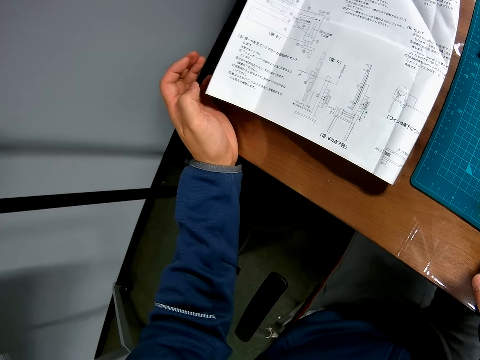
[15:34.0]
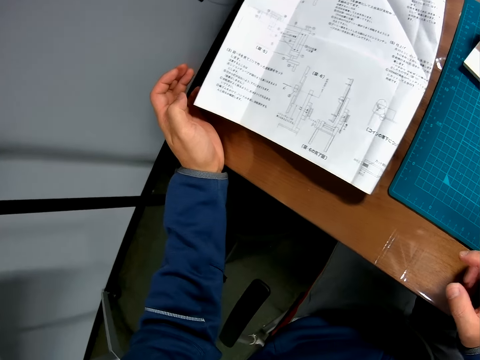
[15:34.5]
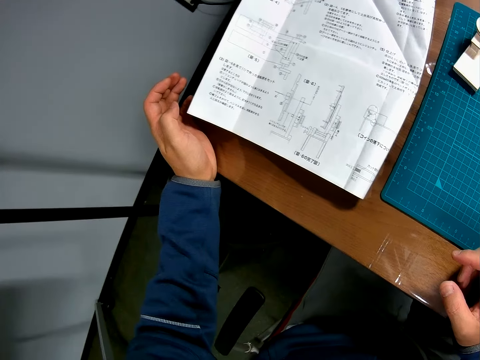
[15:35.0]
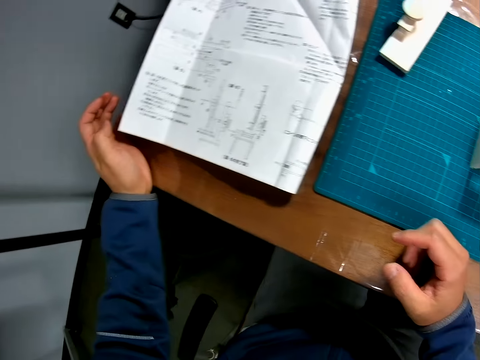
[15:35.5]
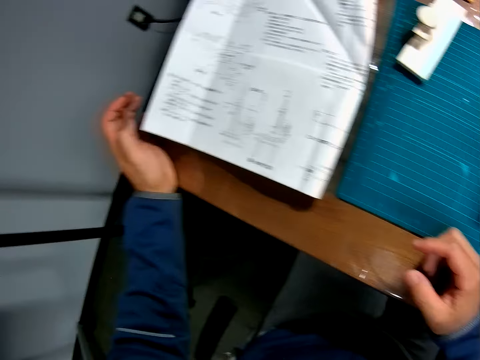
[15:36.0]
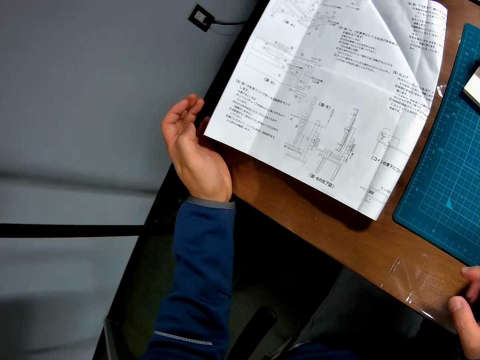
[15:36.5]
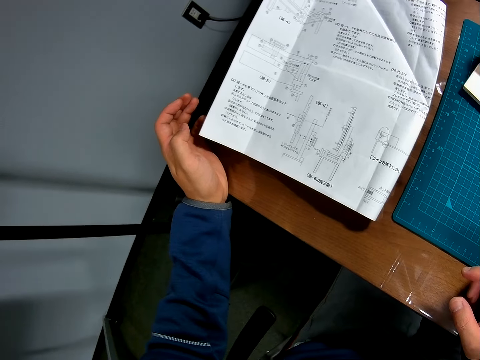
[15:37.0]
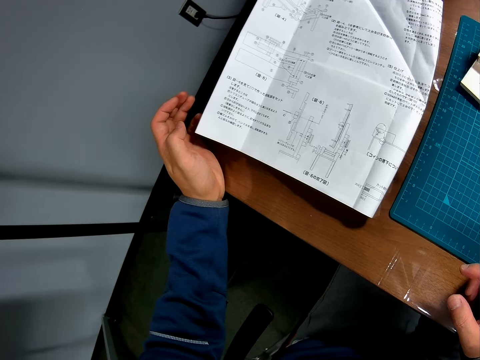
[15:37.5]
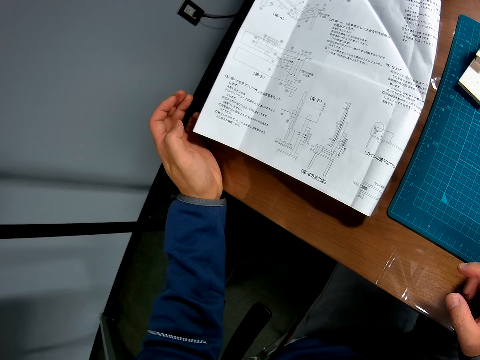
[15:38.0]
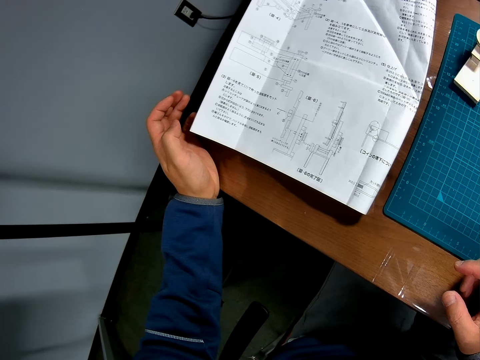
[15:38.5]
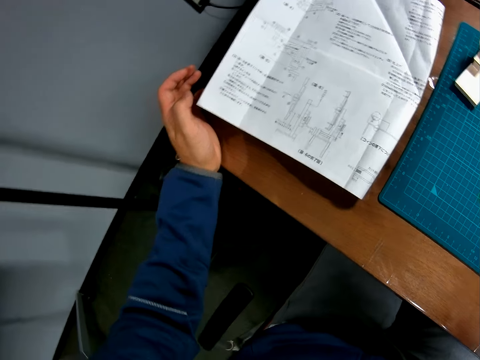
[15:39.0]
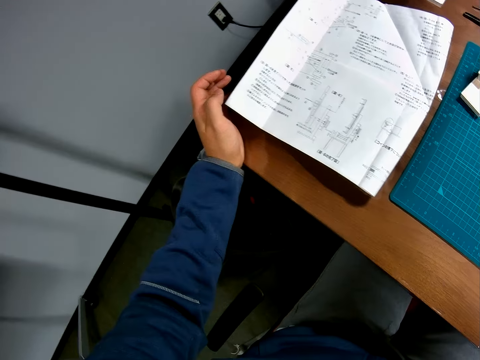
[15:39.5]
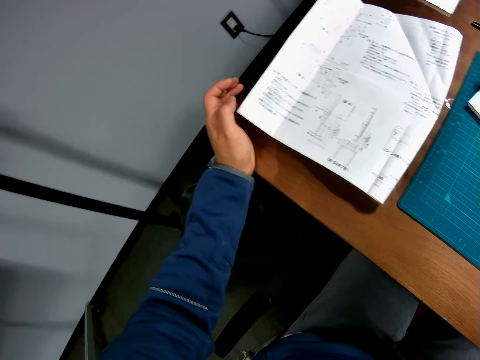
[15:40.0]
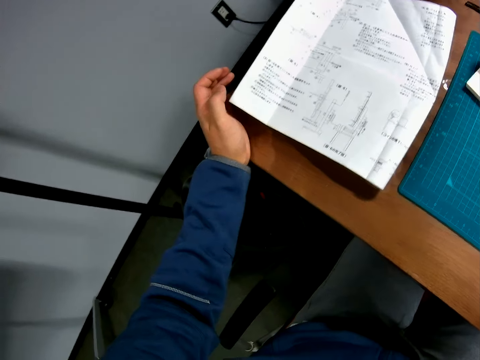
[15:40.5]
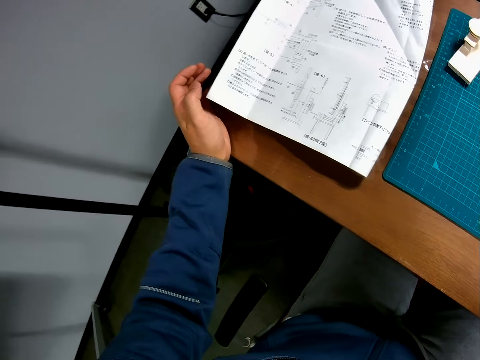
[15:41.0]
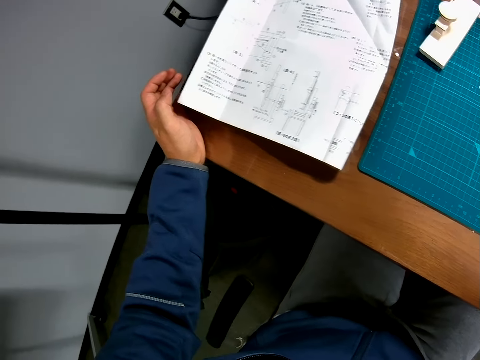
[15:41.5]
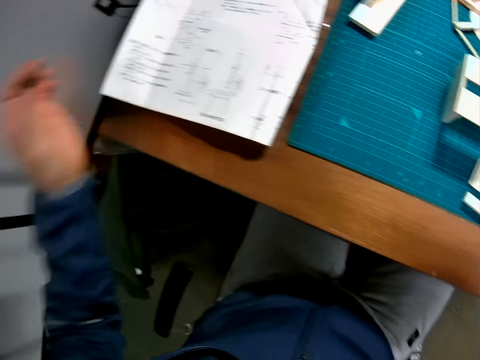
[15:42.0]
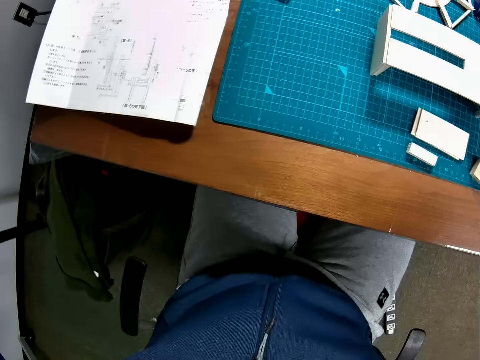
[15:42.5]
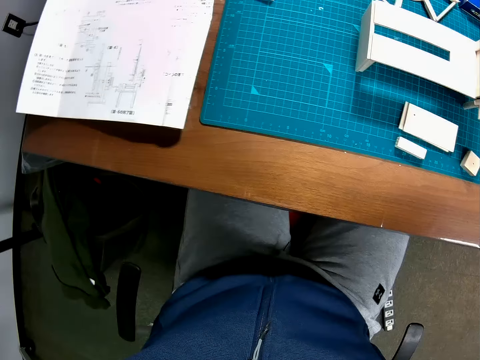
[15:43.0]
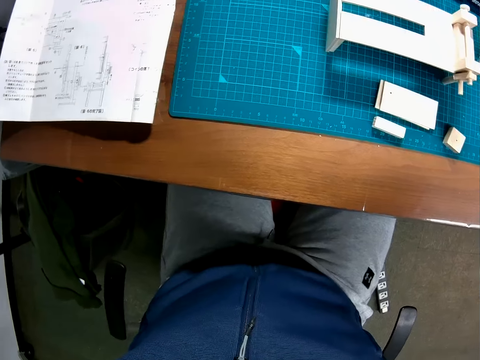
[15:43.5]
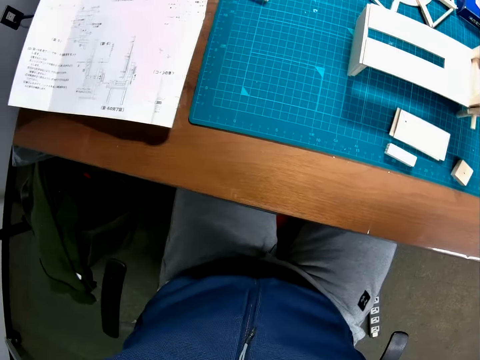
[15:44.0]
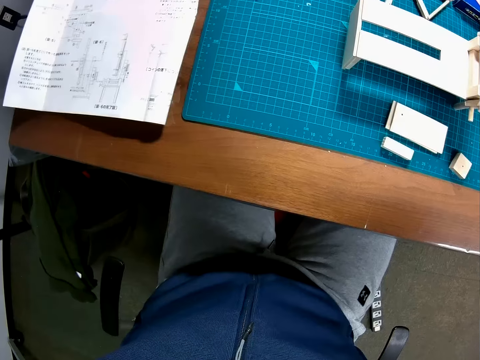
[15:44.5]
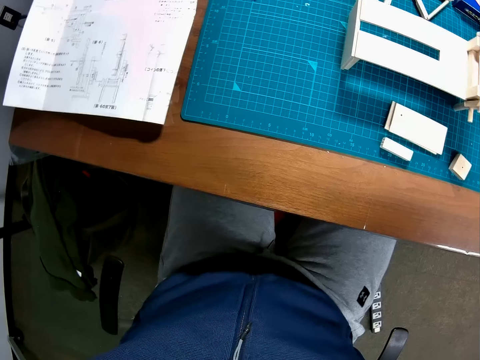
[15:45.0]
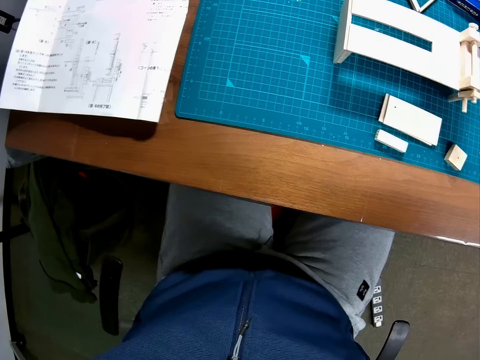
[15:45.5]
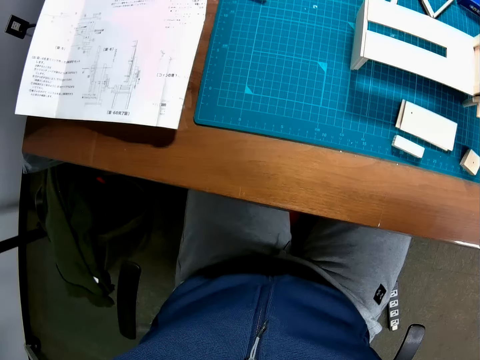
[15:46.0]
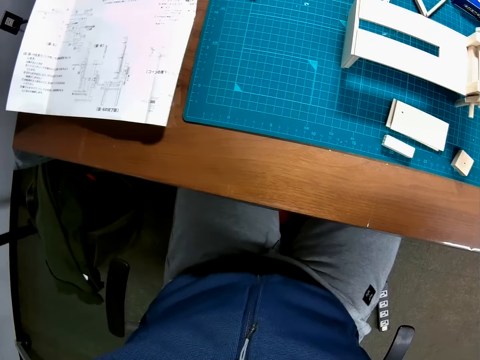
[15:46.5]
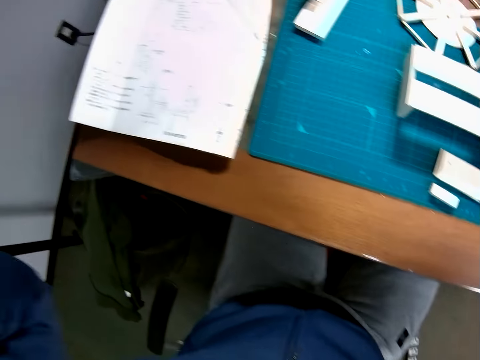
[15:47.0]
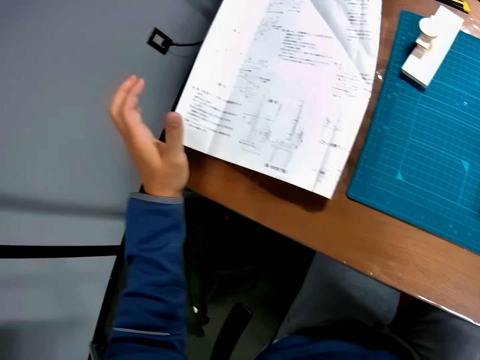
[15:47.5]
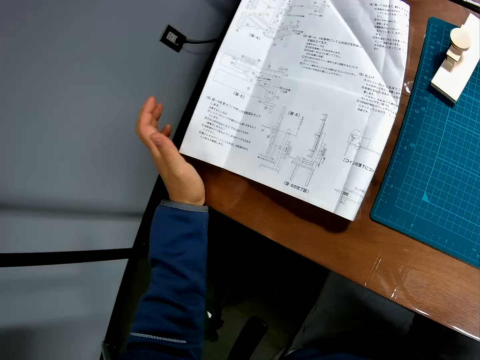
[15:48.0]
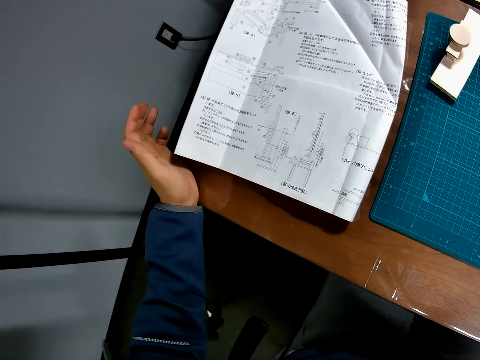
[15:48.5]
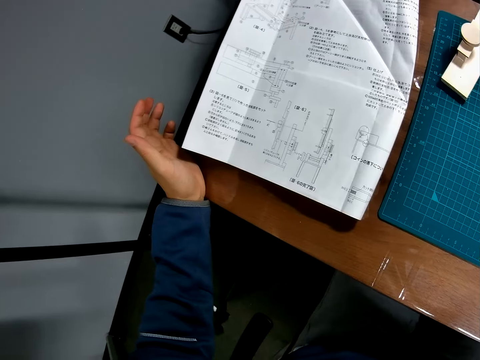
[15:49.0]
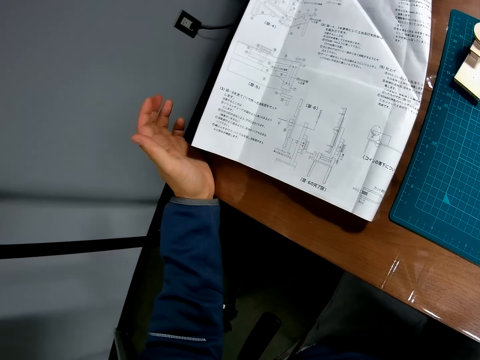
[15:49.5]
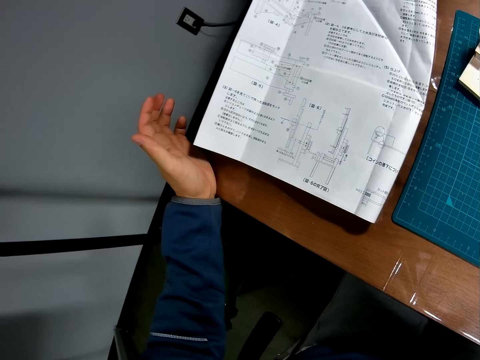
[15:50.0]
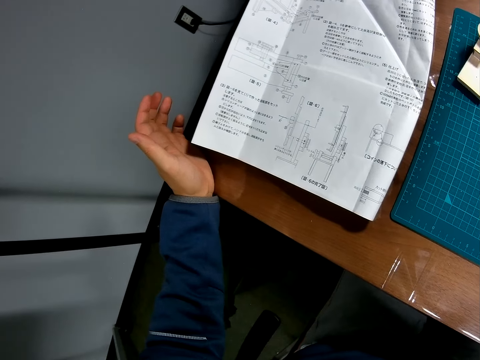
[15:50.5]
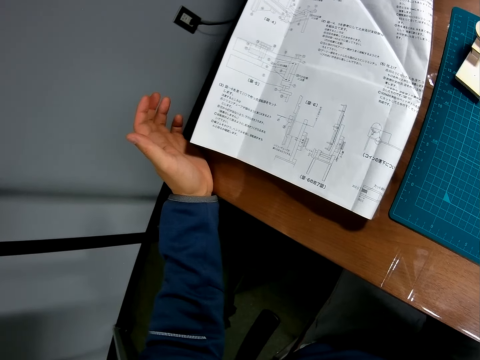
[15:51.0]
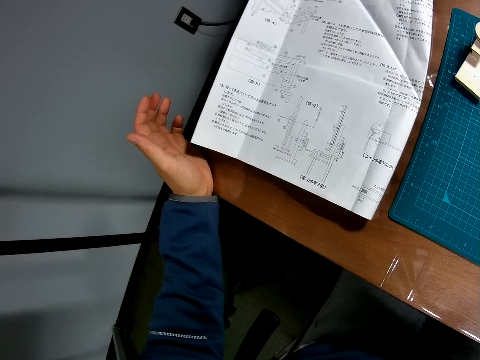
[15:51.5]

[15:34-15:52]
The camera wearer touches his head with his left hand. He holds something. He continues reading the blueprint.

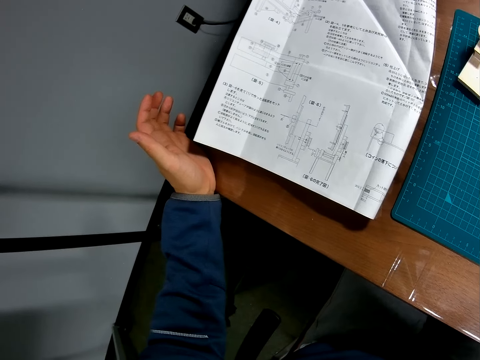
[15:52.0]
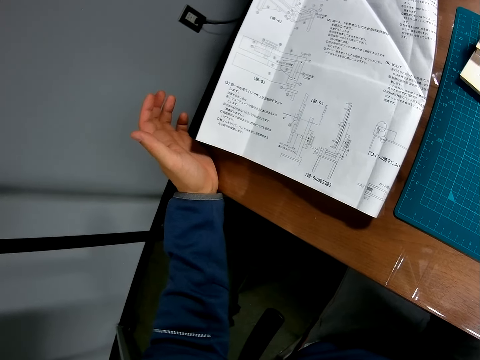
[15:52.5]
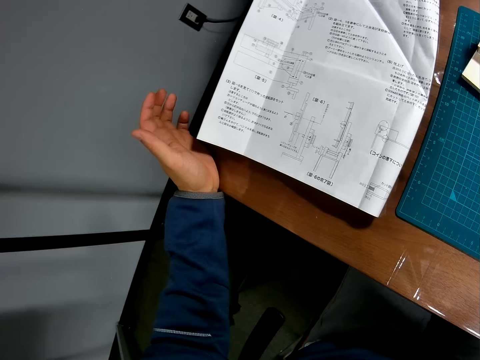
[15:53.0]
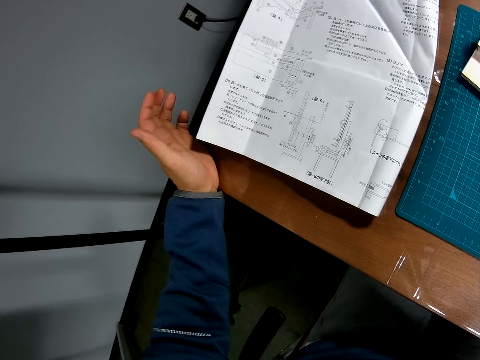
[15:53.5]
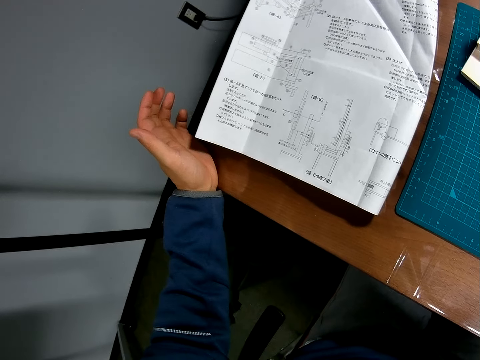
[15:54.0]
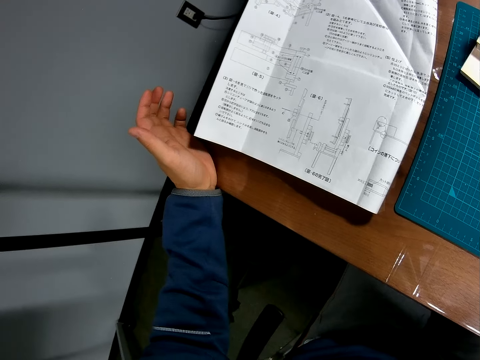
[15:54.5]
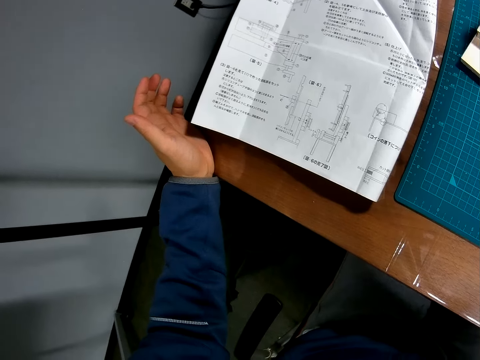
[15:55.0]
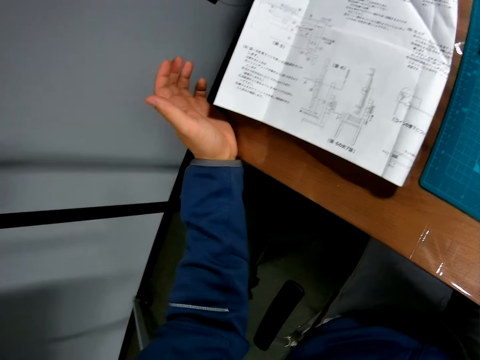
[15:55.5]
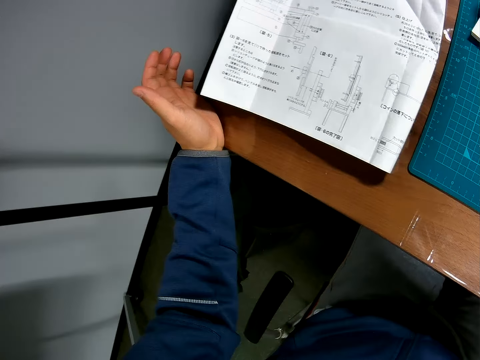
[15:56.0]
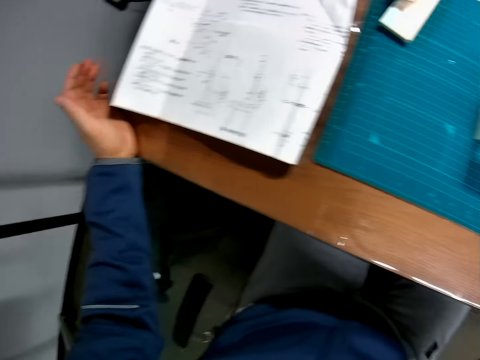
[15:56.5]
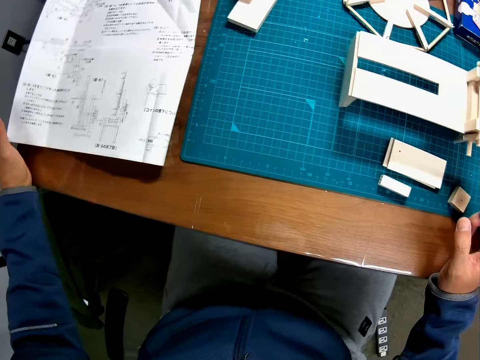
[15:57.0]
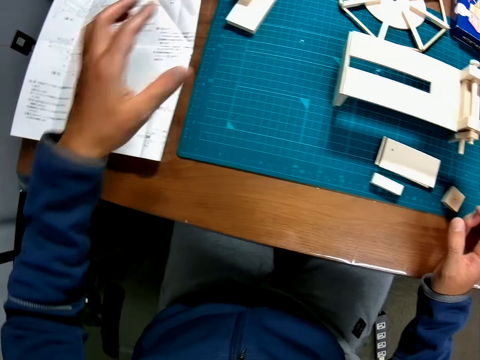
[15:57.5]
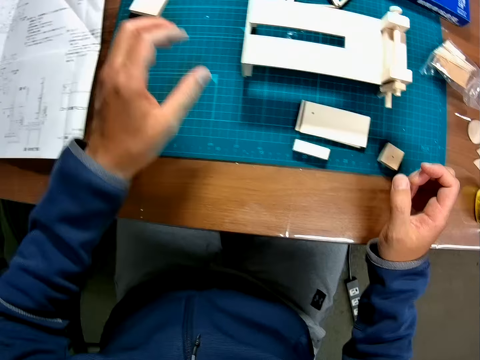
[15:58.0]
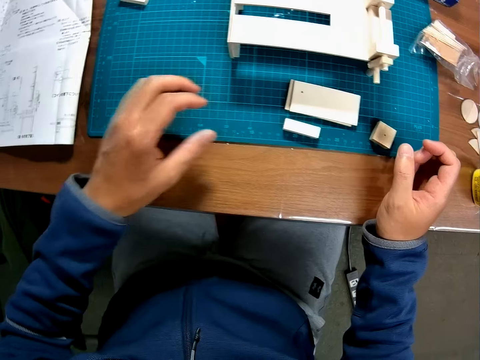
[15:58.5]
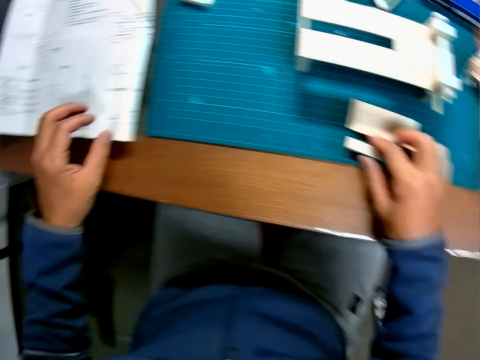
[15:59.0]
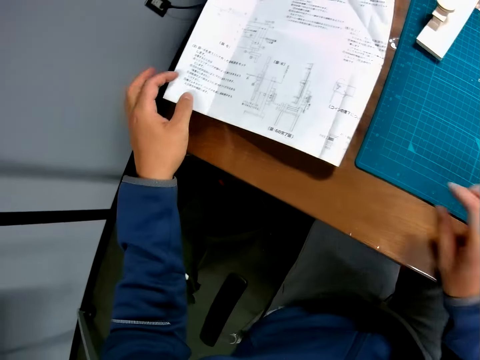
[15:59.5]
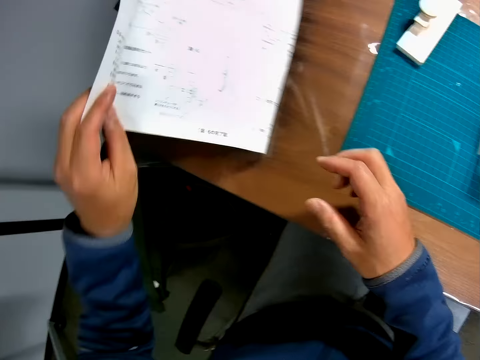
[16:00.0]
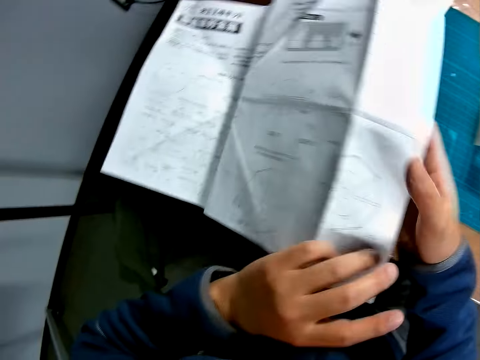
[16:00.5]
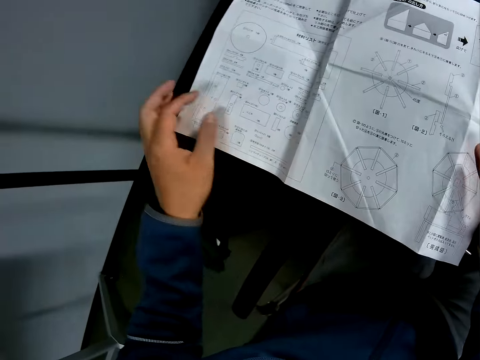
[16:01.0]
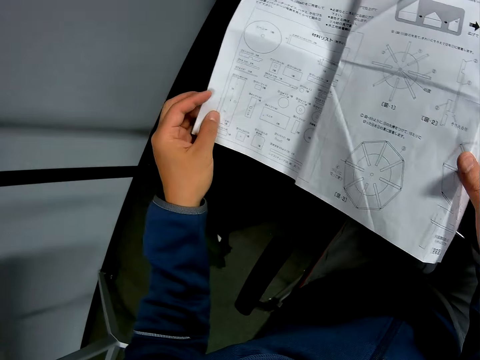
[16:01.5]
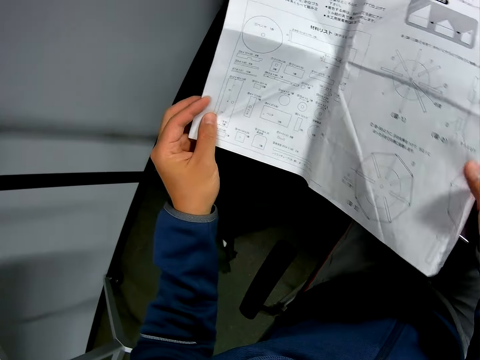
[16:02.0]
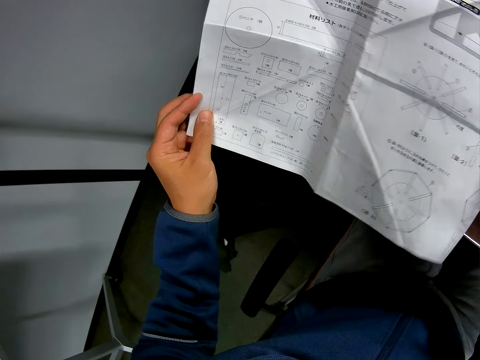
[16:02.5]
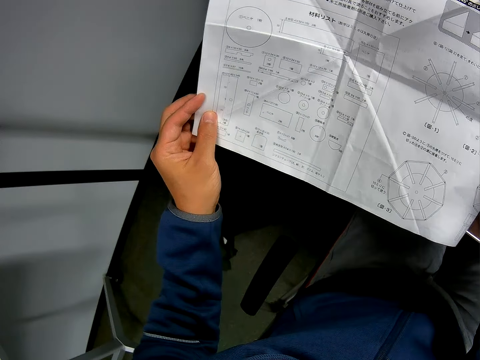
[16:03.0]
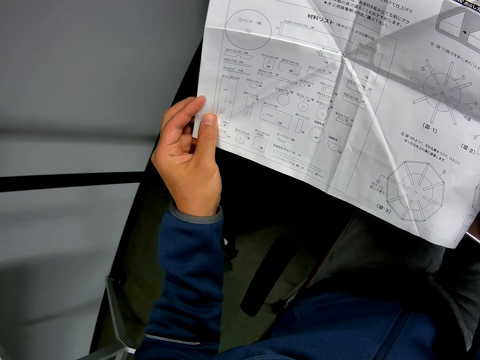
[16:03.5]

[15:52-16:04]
The camera wearer moves his left hand around. He looks around the table. He turns the blueprint upside down again. He reads the blueprint. He picks the blueprint from the table.
